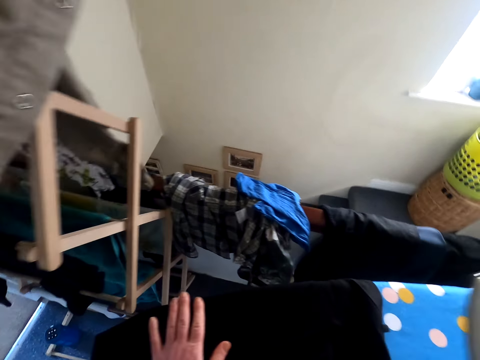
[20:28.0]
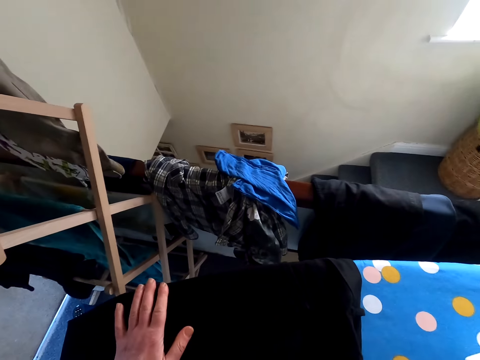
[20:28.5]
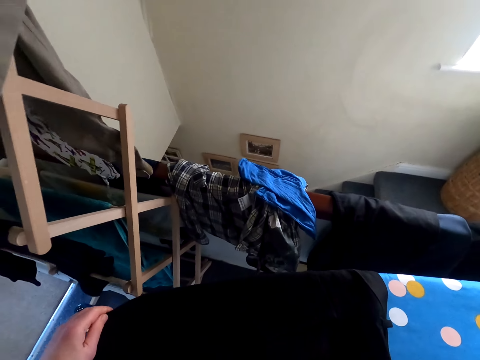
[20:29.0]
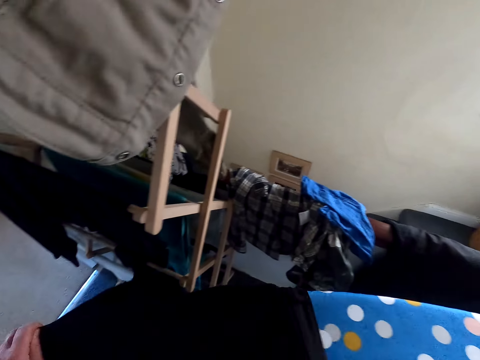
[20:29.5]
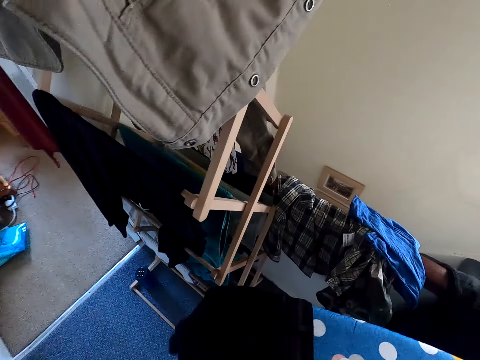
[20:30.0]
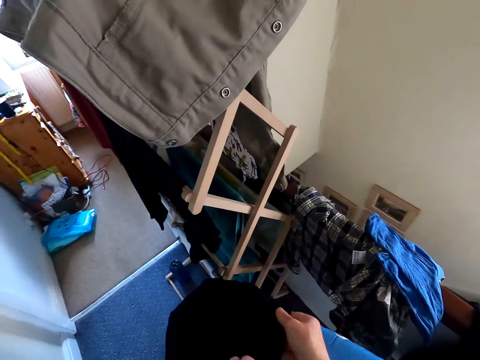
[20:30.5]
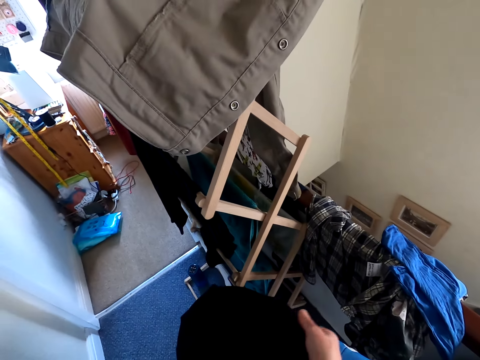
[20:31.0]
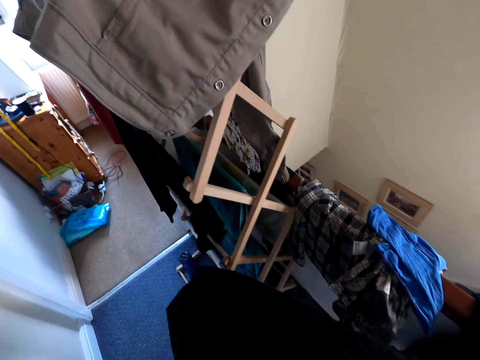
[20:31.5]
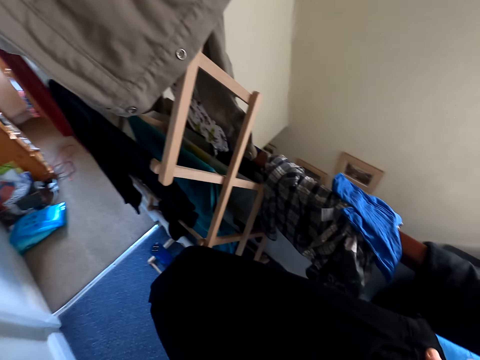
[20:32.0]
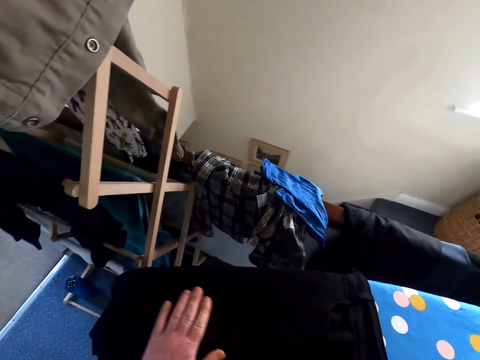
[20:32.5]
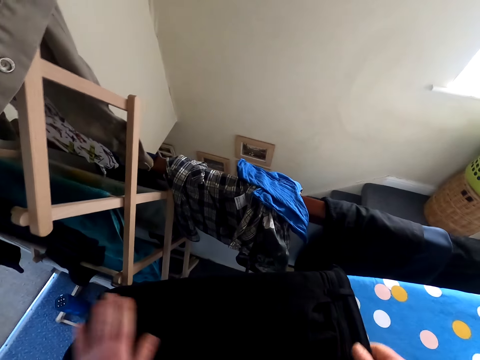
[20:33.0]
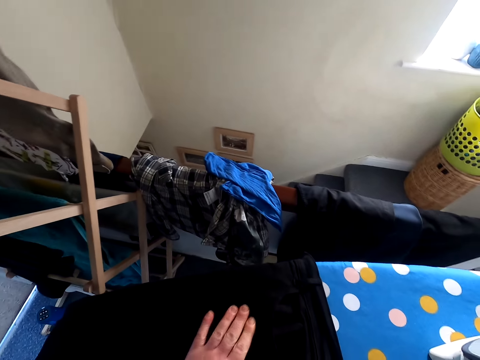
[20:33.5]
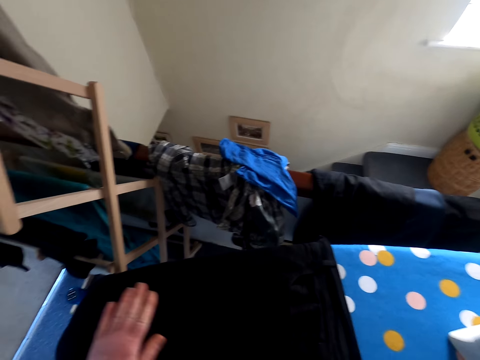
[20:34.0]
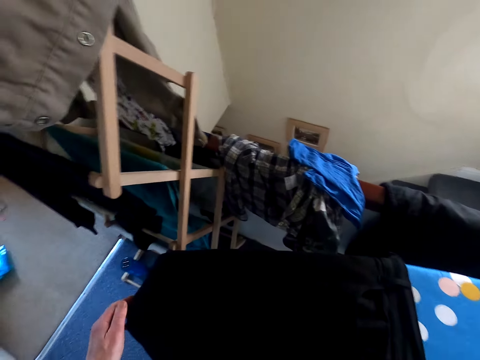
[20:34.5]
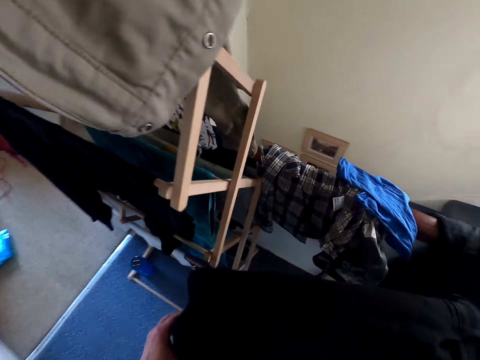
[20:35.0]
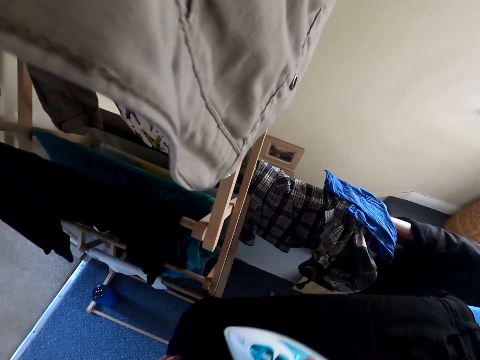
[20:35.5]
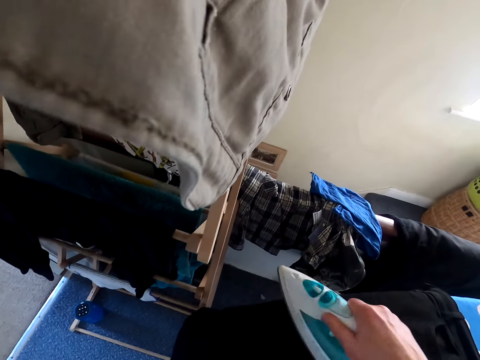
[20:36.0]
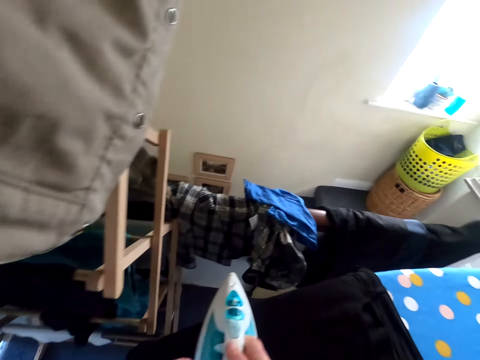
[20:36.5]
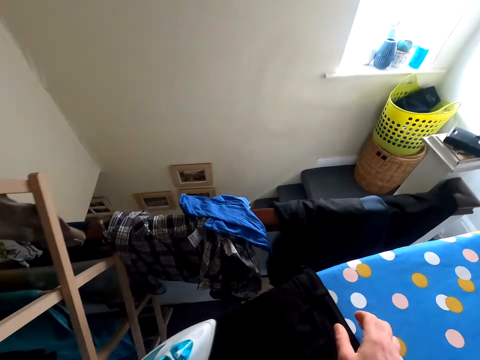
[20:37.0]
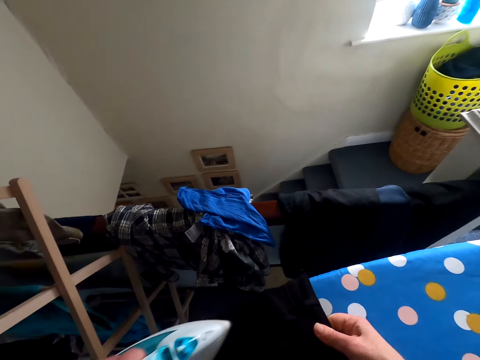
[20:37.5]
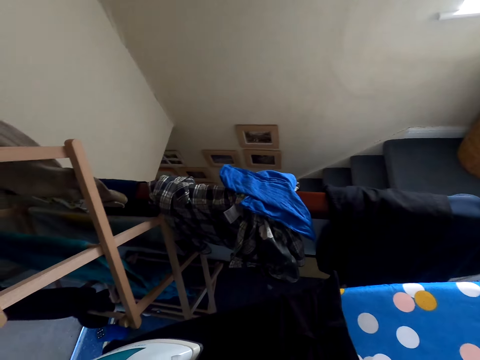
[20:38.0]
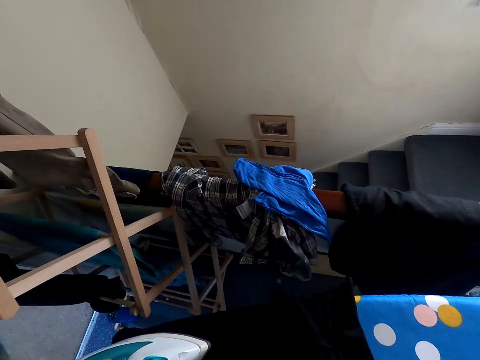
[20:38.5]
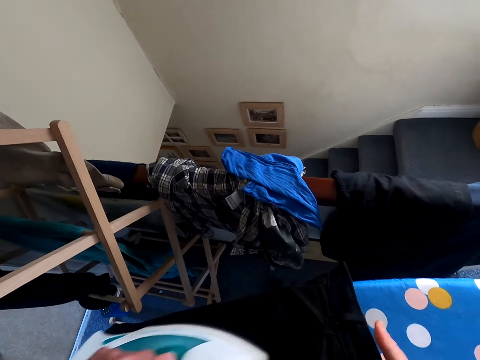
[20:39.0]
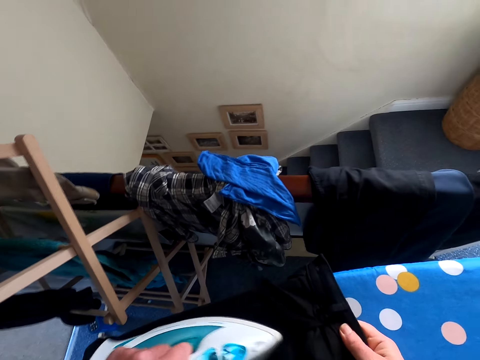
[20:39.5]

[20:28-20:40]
The camera wearer lifts up the iron and touches the trouser. They adjust the cloth on the iron board. They iron the cloth on the iron board.

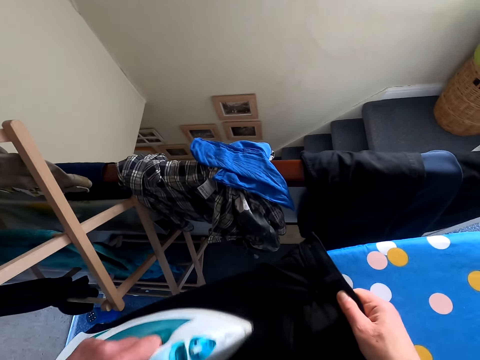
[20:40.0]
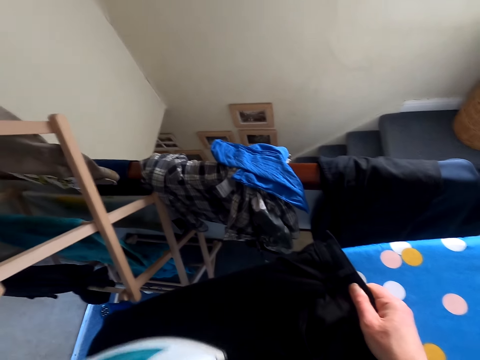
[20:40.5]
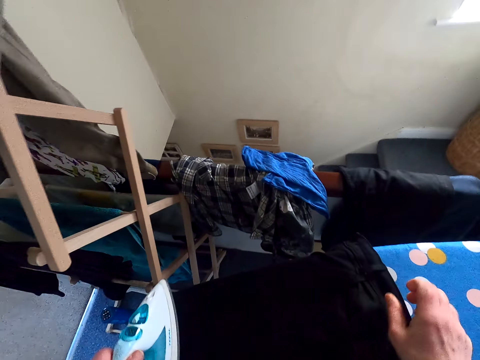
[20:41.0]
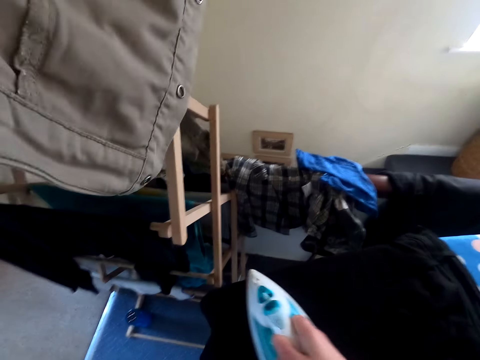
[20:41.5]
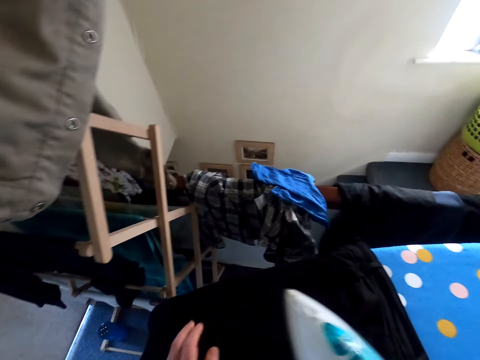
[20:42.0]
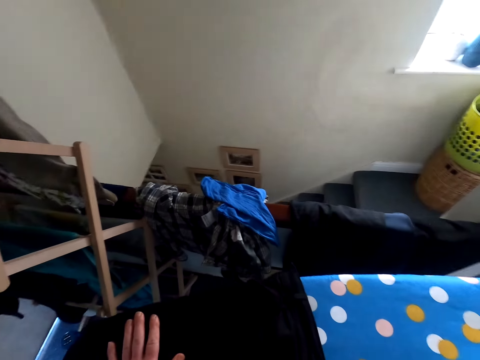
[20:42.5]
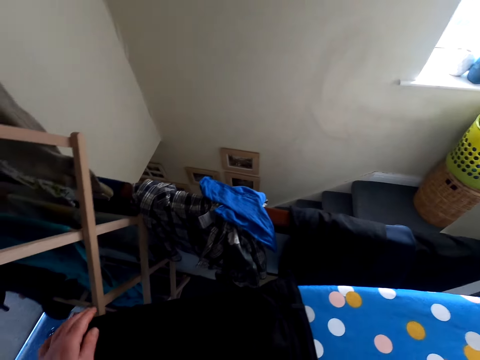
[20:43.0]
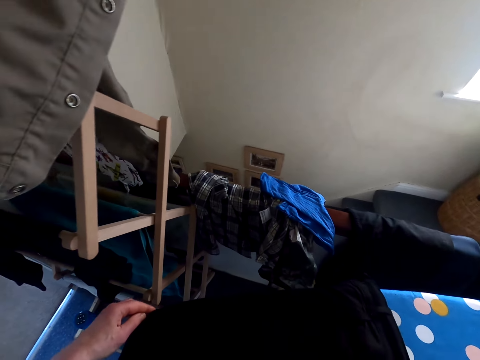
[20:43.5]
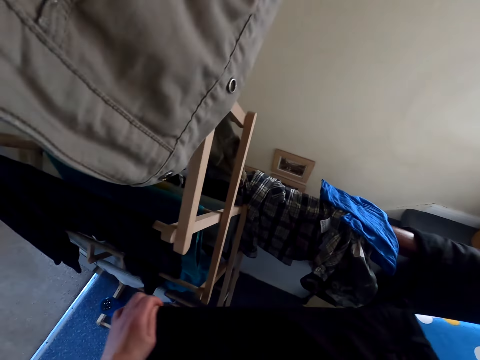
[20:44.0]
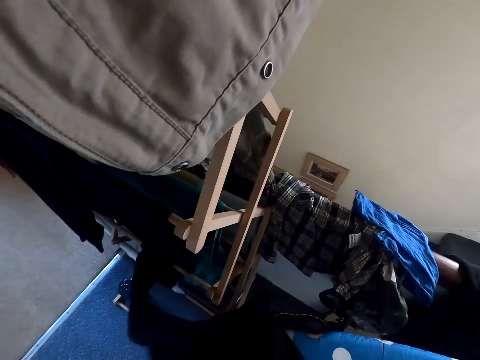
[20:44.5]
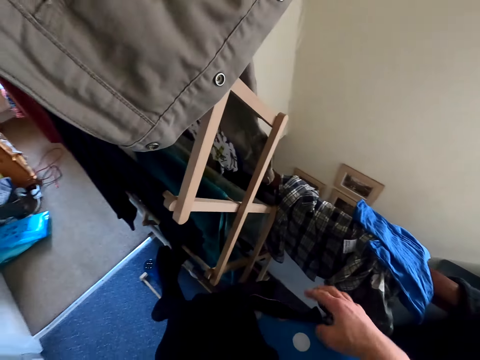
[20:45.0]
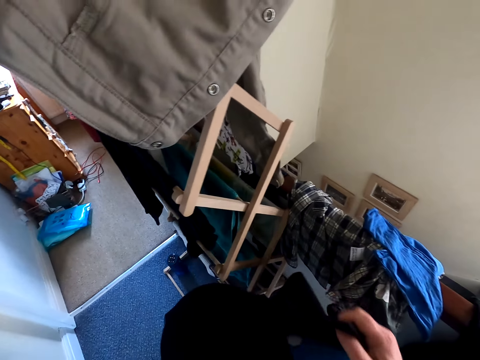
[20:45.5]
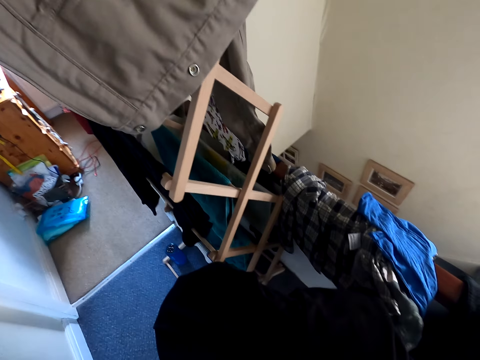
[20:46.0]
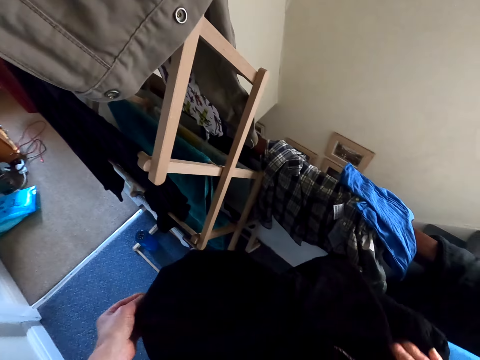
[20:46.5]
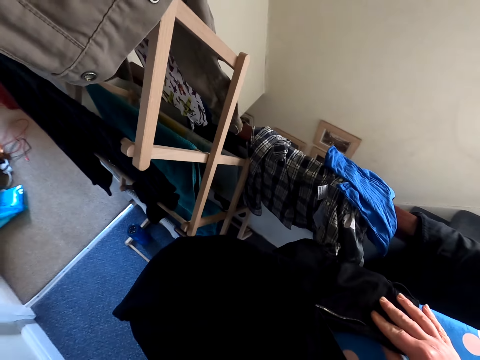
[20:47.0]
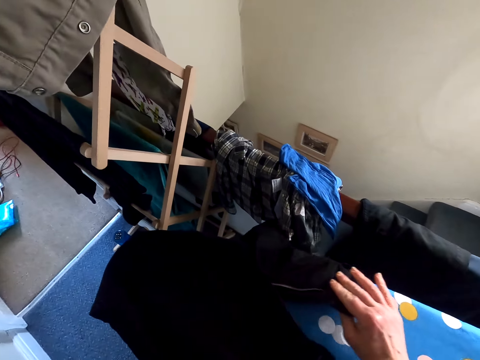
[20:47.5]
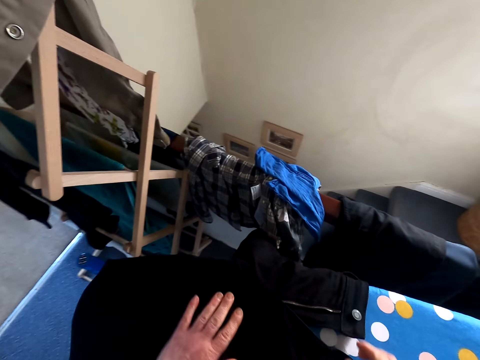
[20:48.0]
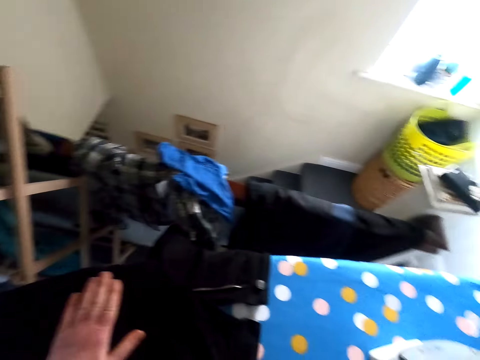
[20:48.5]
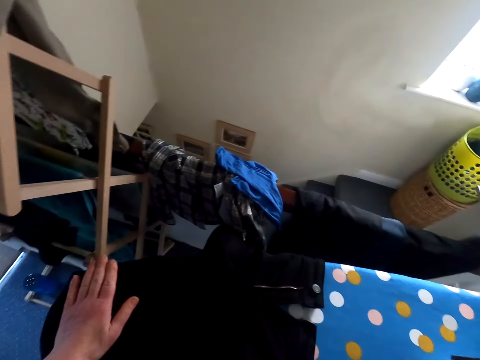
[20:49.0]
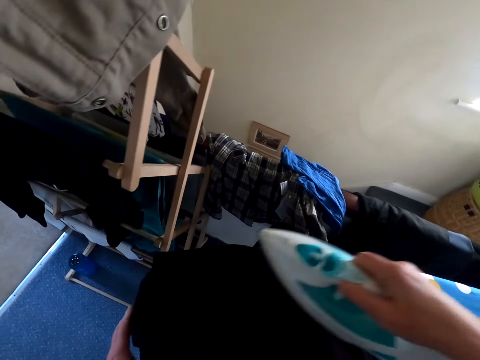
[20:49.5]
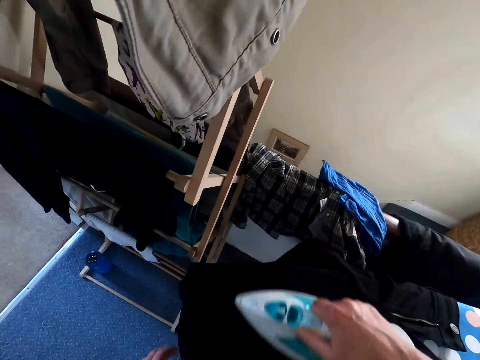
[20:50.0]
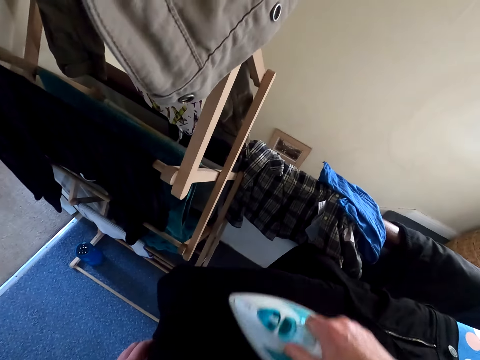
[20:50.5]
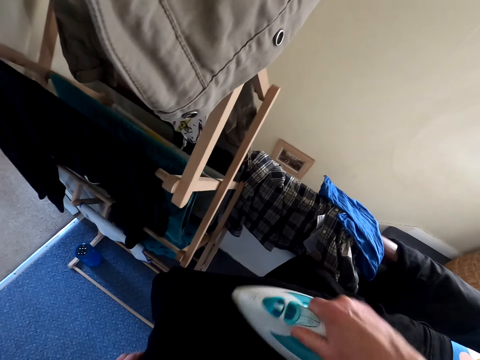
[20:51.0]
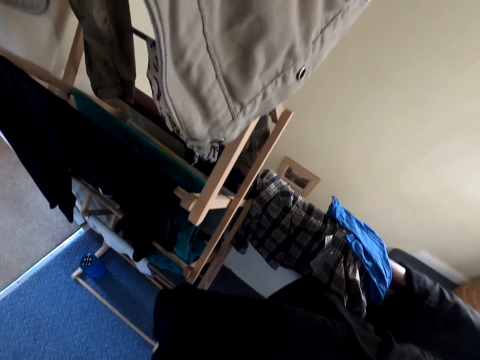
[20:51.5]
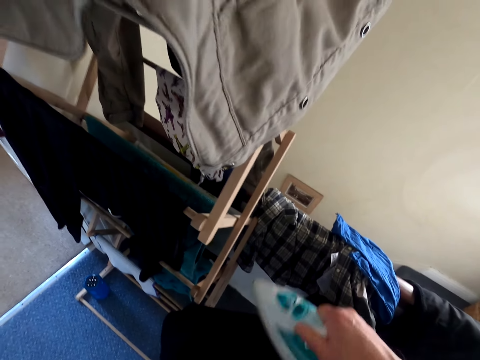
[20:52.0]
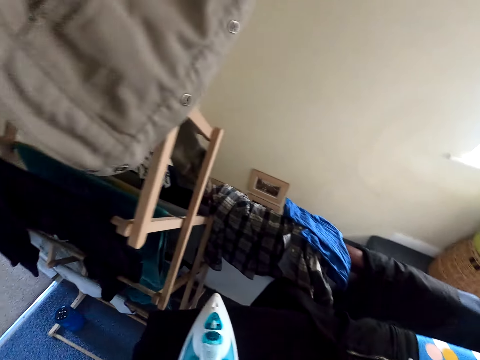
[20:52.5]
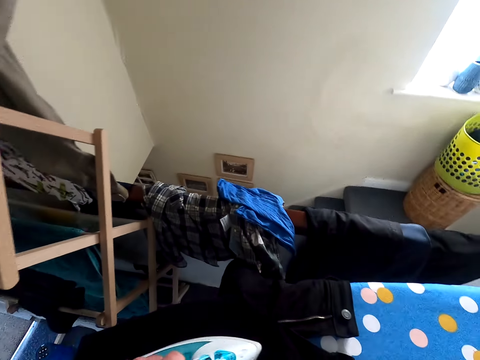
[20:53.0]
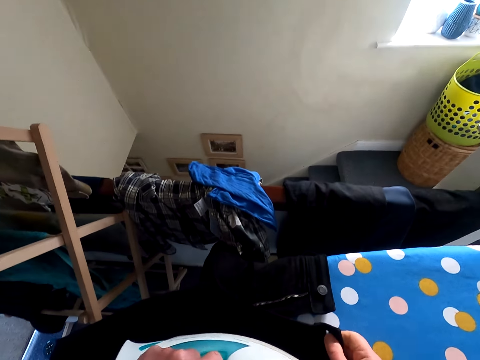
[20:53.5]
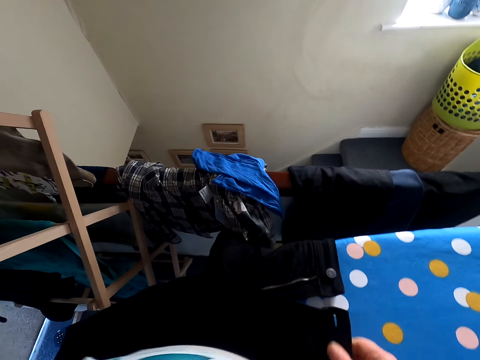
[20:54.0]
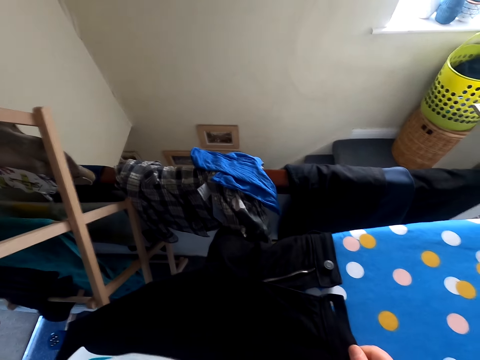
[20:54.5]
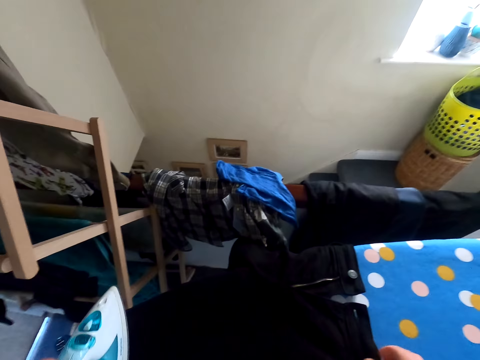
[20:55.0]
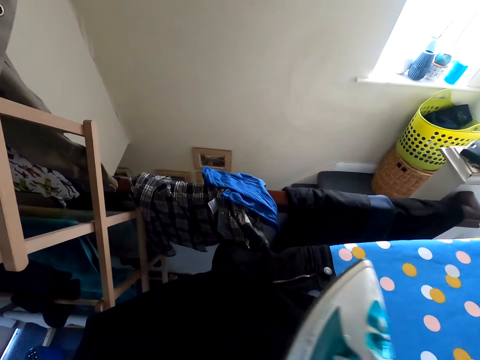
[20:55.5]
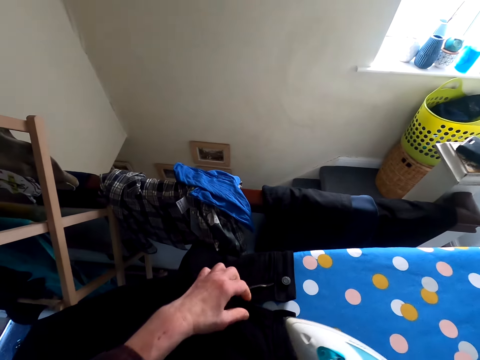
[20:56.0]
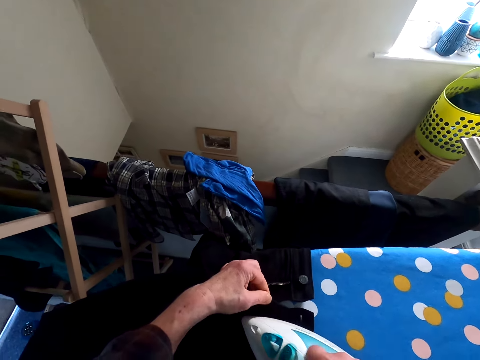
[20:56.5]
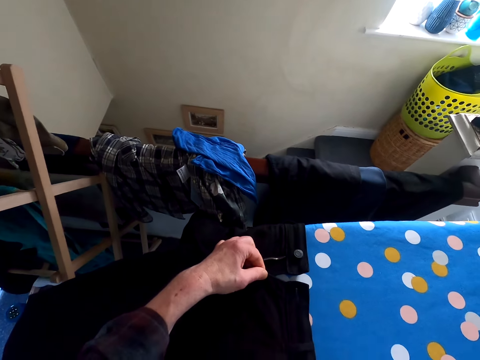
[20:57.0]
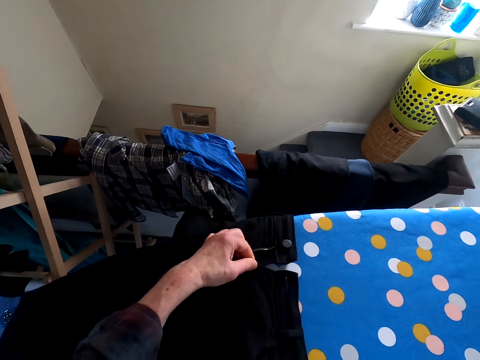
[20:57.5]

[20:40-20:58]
The camera wearer lifts up the iron. They adjust the cloth on the iron board. They touch the trouser. They iron the cloth on the iron board.
